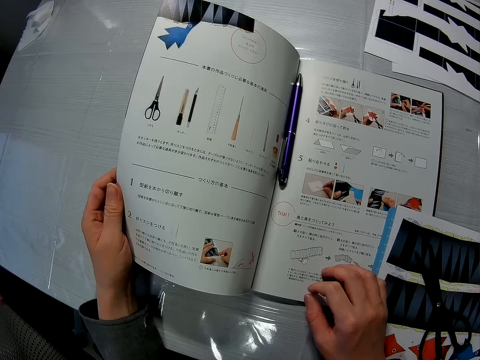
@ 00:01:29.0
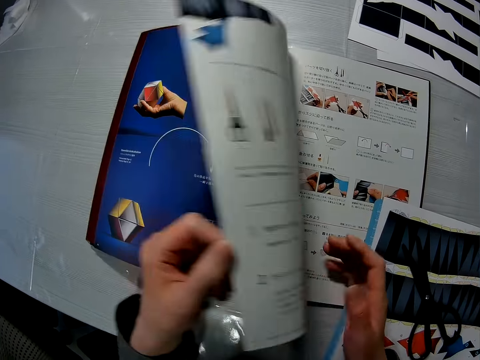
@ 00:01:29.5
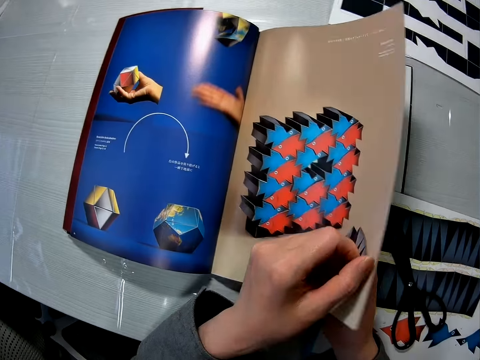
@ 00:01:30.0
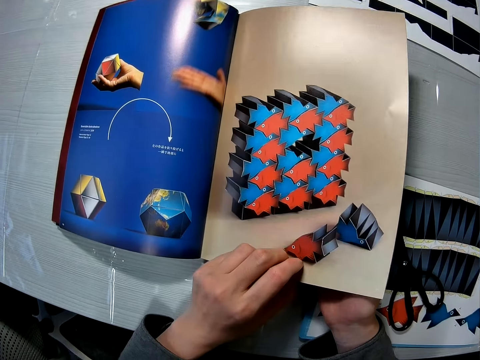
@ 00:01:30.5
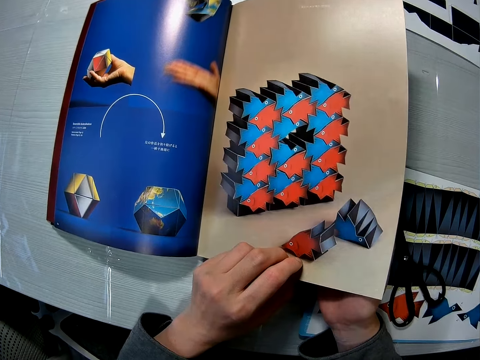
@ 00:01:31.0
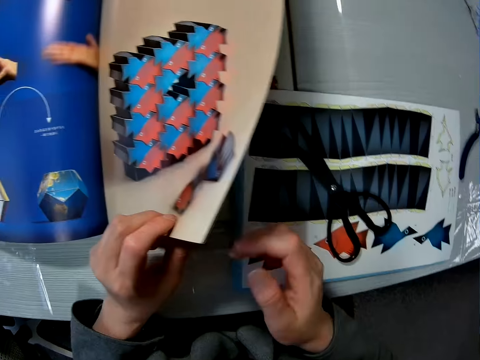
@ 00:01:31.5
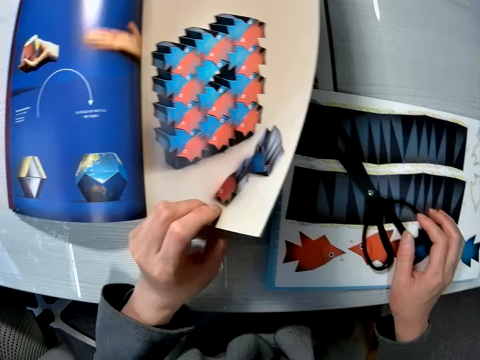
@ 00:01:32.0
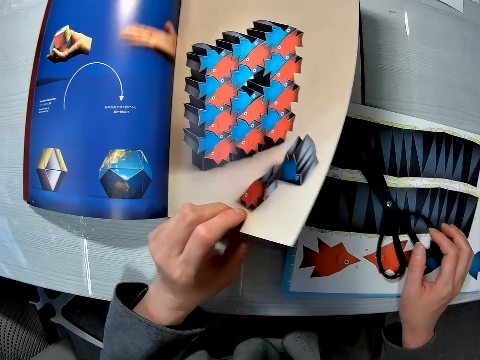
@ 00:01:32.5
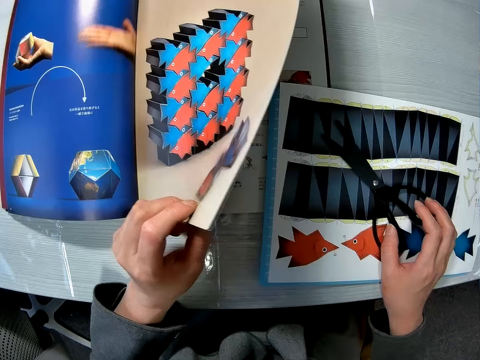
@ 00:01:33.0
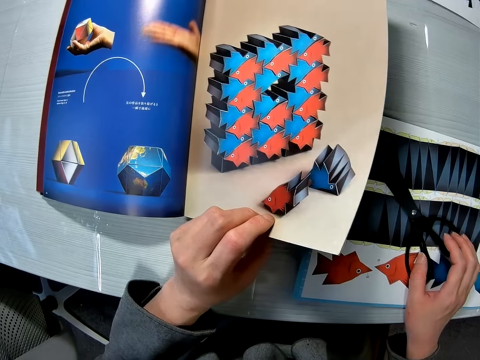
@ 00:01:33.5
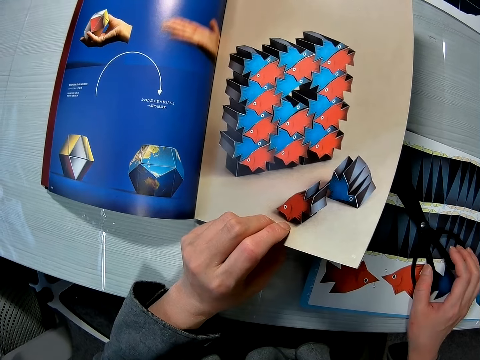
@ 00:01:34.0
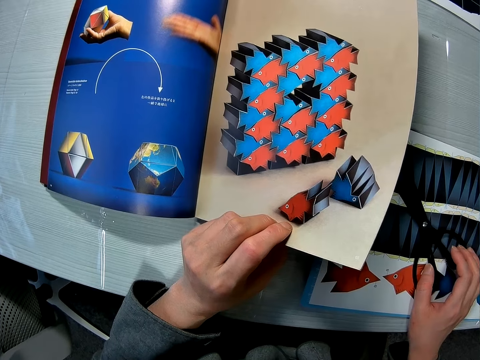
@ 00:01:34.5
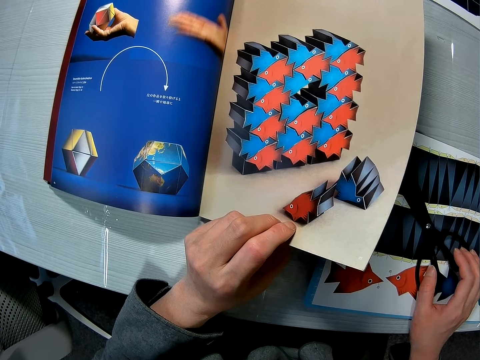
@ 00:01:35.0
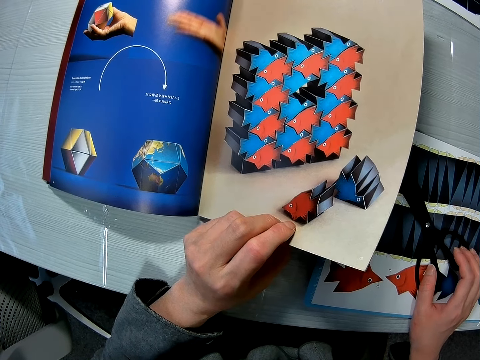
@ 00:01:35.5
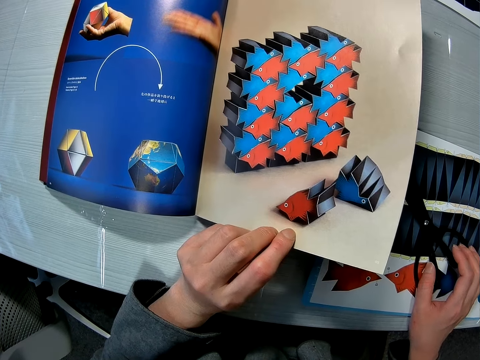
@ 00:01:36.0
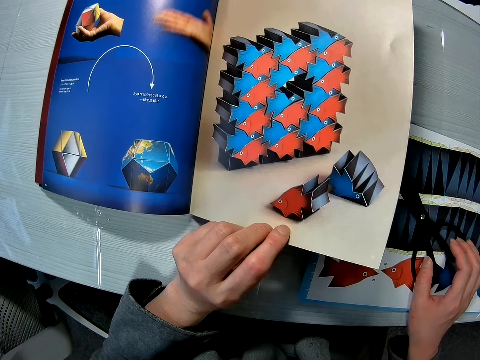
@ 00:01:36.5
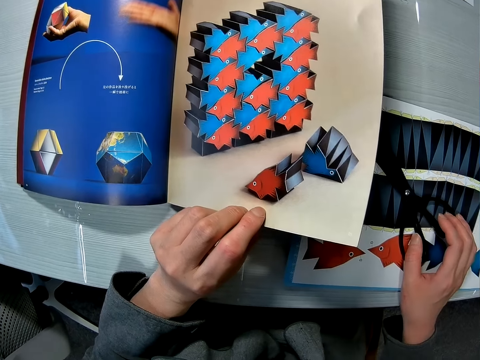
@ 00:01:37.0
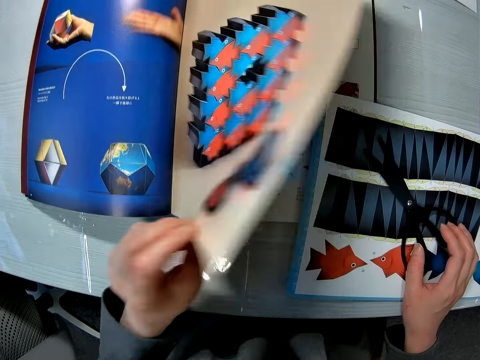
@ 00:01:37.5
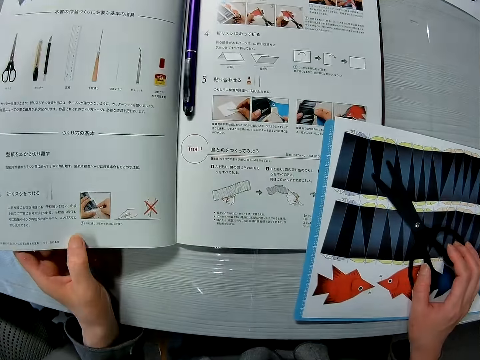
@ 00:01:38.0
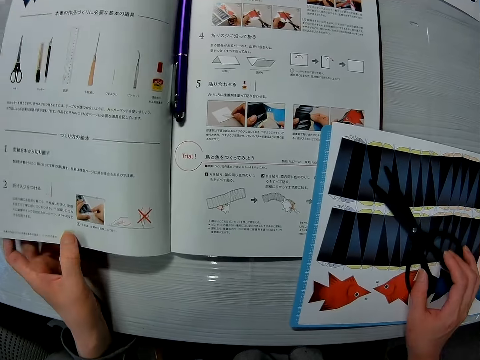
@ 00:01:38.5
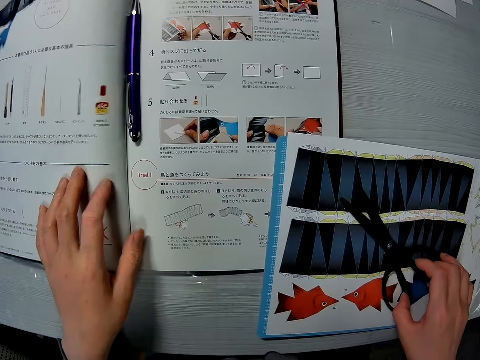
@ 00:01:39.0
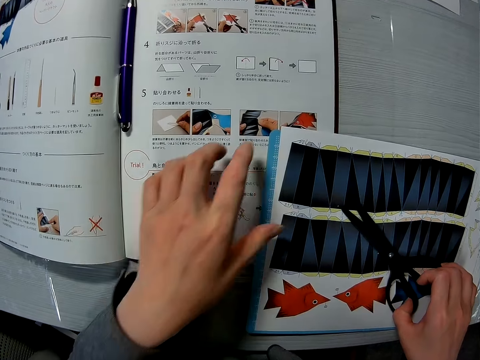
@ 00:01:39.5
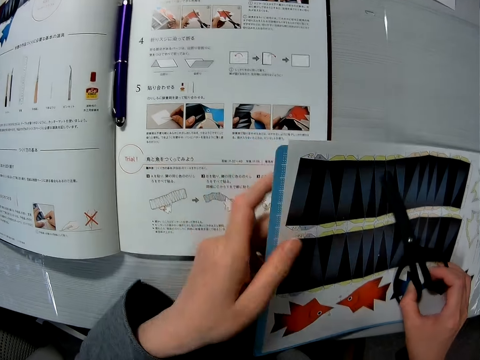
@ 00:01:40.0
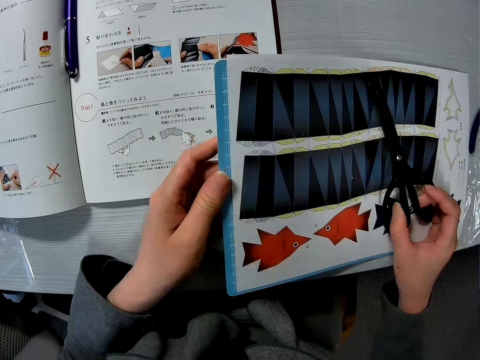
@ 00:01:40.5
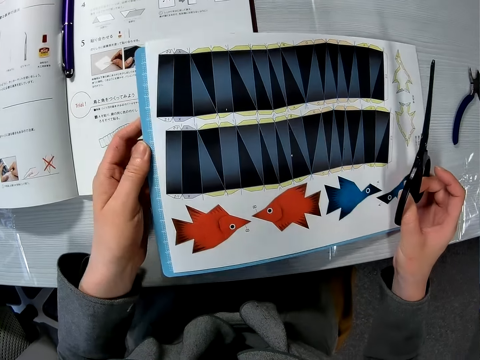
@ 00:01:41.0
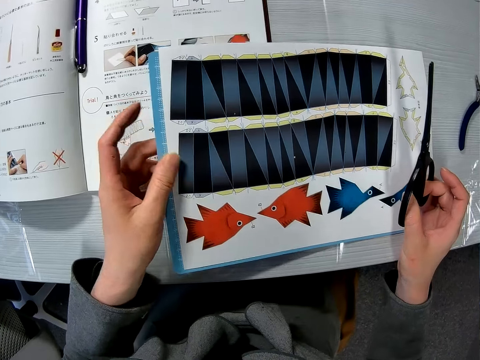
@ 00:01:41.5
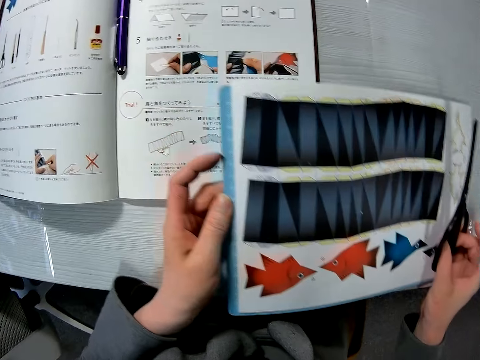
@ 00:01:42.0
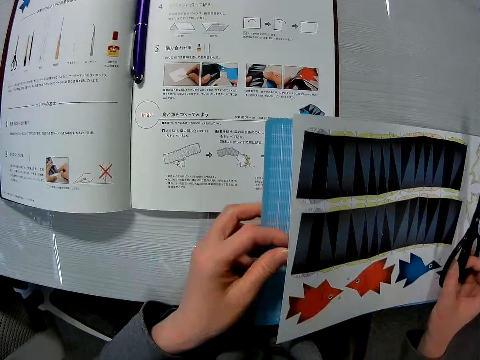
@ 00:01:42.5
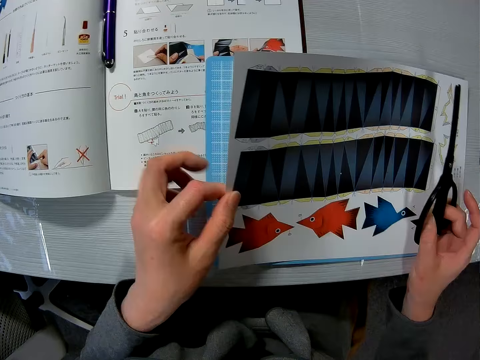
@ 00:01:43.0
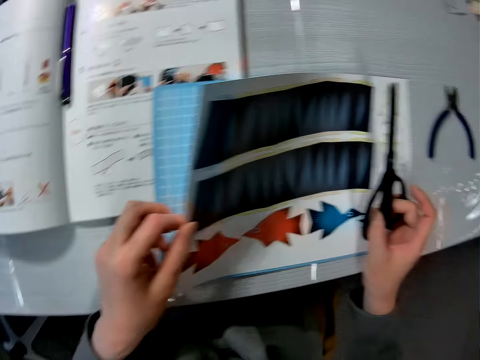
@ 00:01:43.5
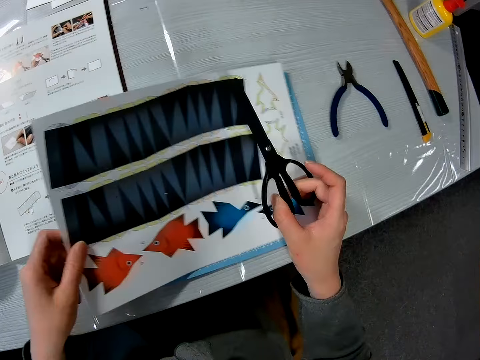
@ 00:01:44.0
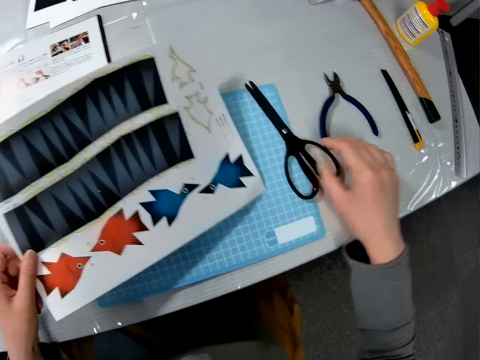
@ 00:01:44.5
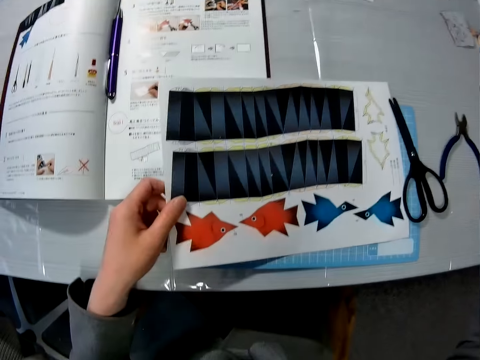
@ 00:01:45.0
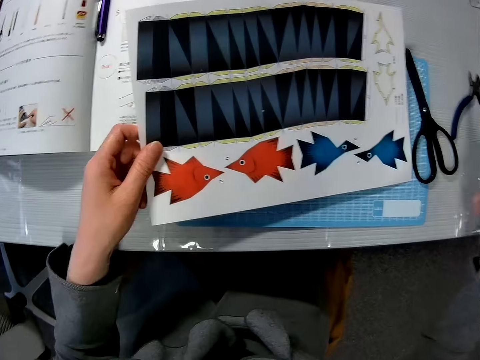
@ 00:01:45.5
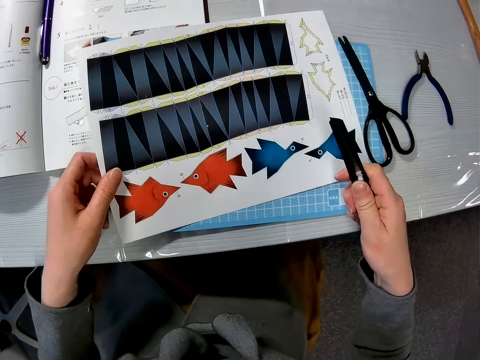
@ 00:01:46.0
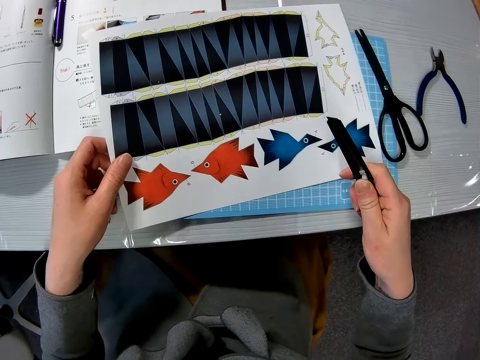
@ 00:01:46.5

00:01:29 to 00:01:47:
The camera wearer looks at the book or magazine. She flips a page on the book. She looks at the book. She holds the page of the magazine with her left hand, and holds the scissors on the table with her right hand. She flips back the page of the magazine with her left hand. She looks at the book. She picks up the transparent file and sheet of paper or decoration crafting paper with her left hand. She drops the transparent file on the table. She looks at the book. She drops the scissors on the table with her right hand. She picks up a paper cutter or utility knife from the table with her right hand.

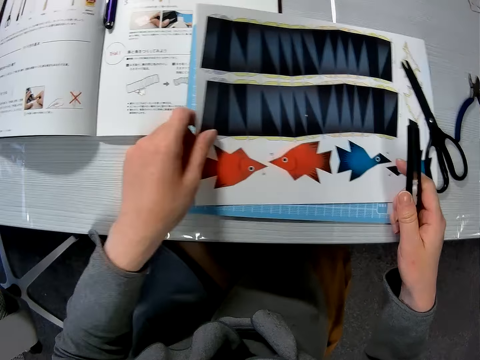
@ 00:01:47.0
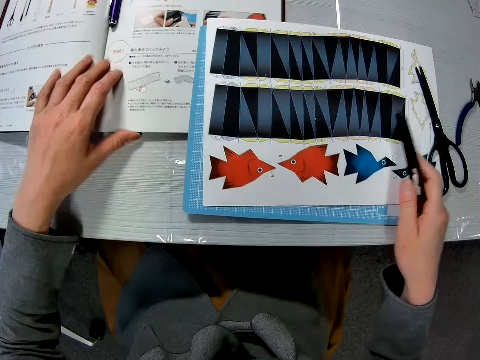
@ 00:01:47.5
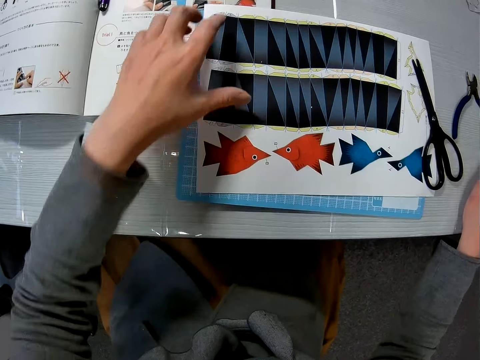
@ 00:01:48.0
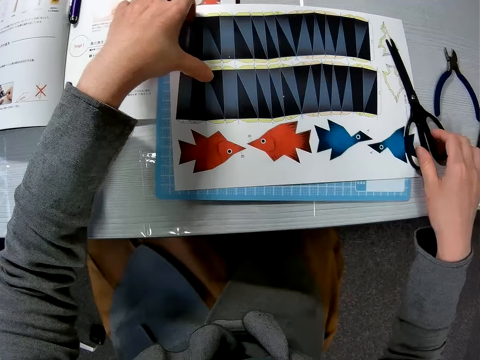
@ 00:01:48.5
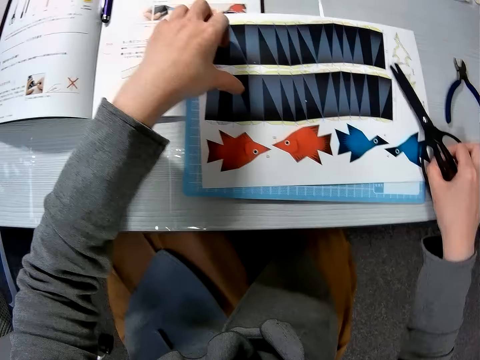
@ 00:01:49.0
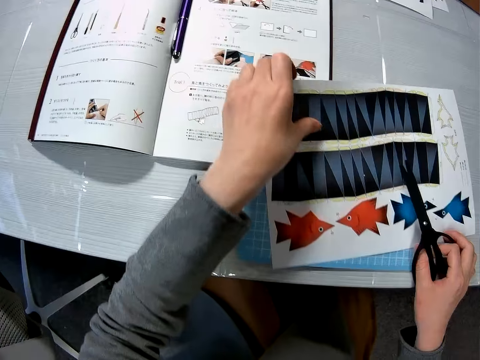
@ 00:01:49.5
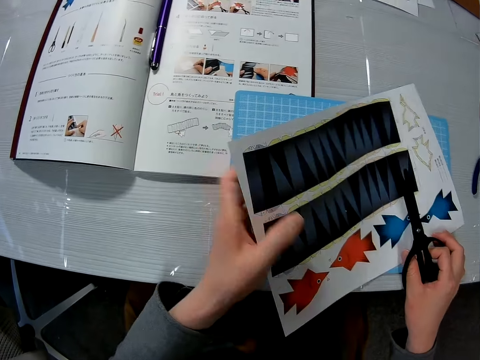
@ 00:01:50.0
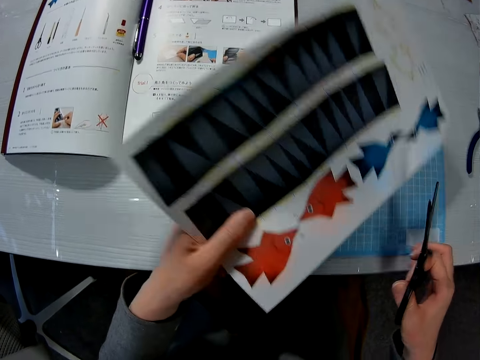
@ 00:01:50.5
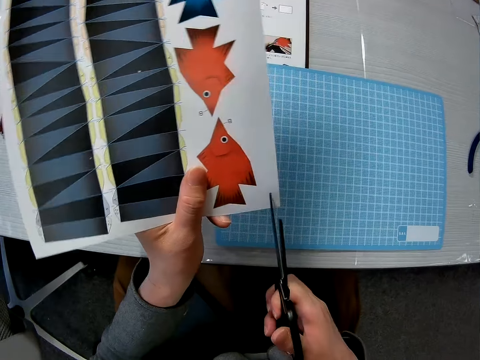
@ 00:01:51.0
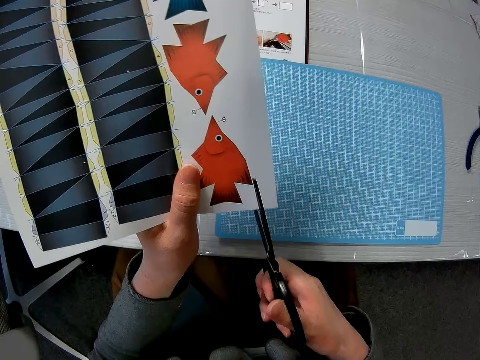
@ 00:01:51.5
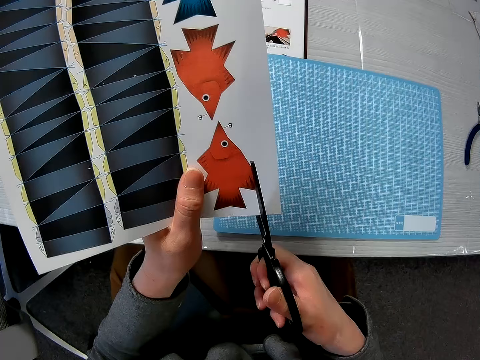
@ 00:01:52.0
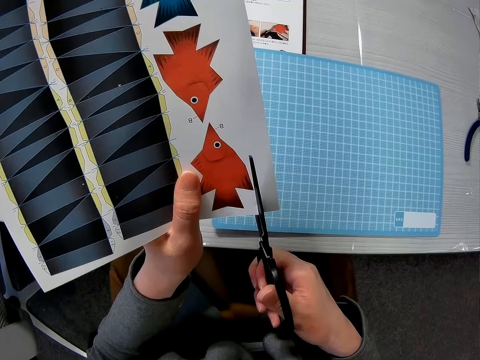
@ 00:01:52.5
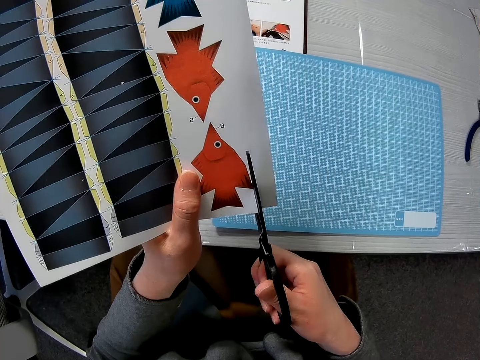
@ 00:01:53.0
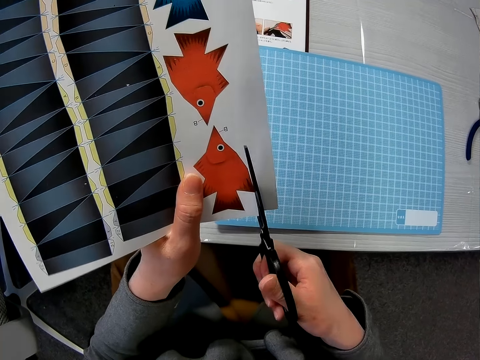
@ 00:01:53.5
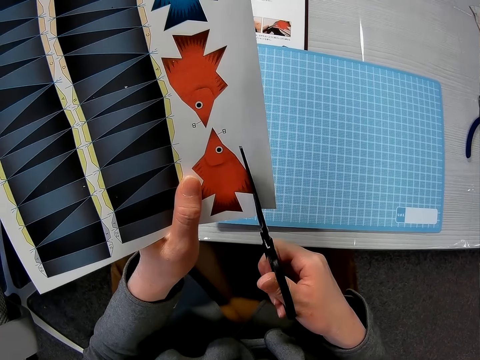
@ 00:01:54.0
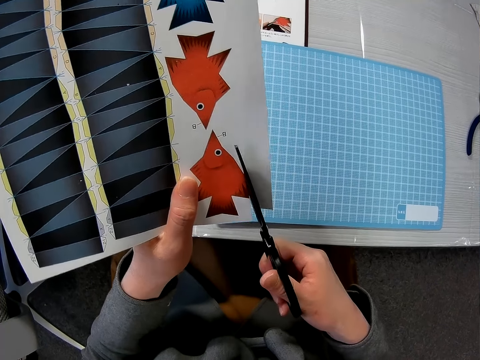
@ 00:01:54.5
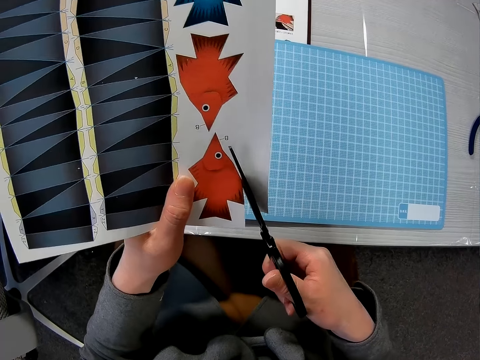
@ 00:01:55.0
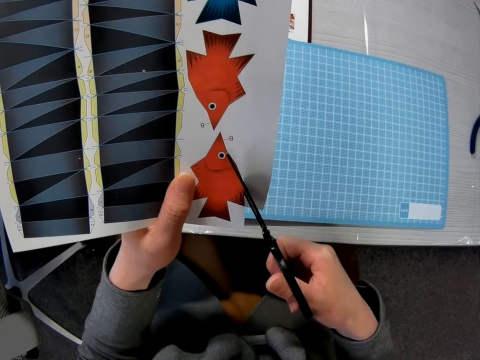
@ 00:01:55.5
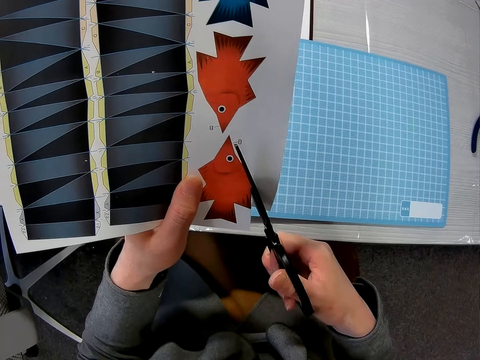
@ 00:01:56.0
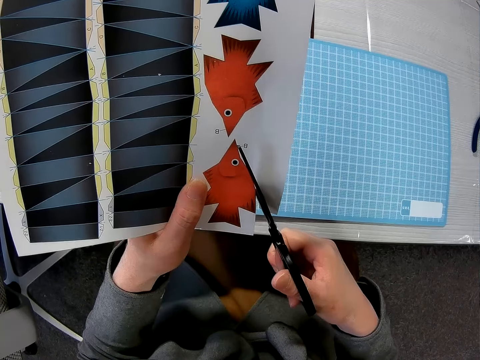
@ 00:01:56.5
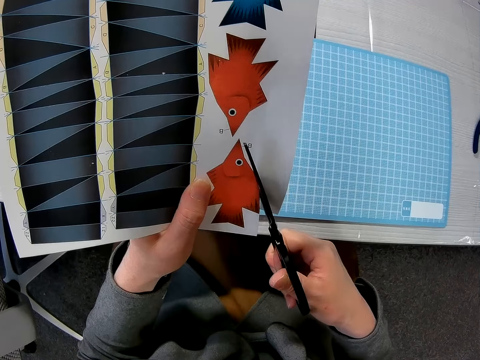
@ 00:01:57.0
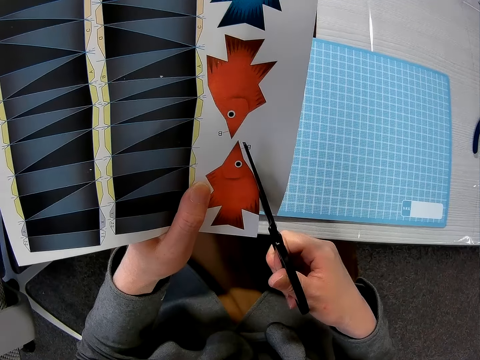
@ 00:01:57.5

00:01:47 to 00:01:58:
The camera wearer puts the decoration crafting paper on the cutting mat with her right hand. She adjusts the magazine on the table with her left hand. She puts the utility knife on the desk. She cuts the sheet of paper with the scissors in her right hand. She picks up the scissors and picks up the decoration crafting paper. She cuts shapes from the decoration crafting paper with the scissors.
